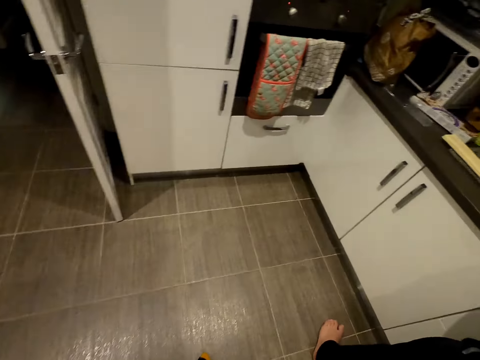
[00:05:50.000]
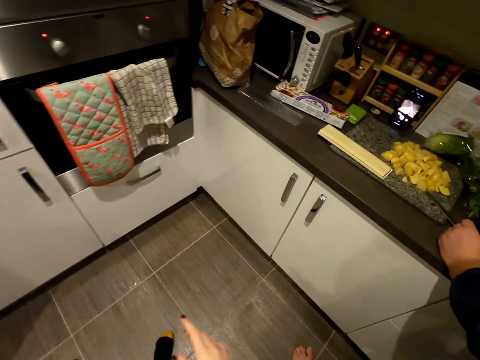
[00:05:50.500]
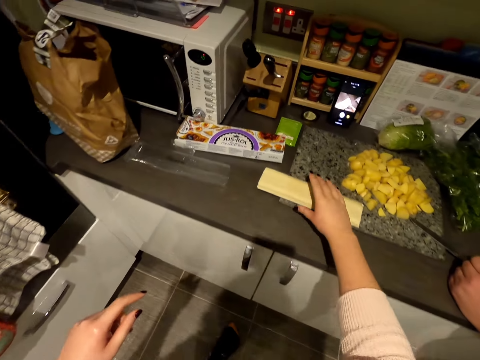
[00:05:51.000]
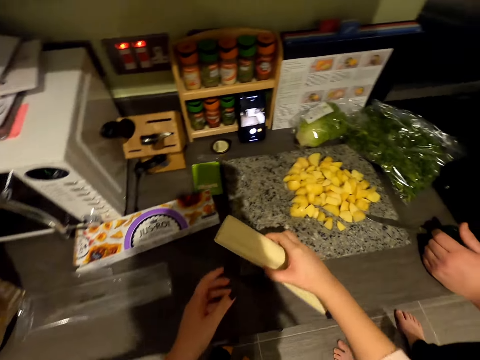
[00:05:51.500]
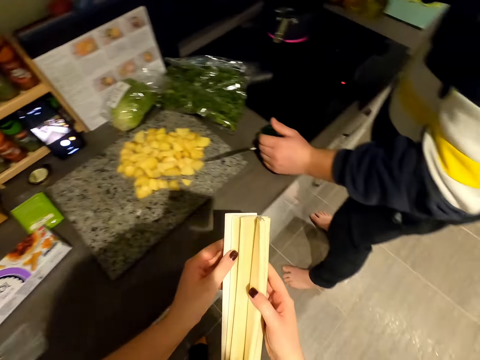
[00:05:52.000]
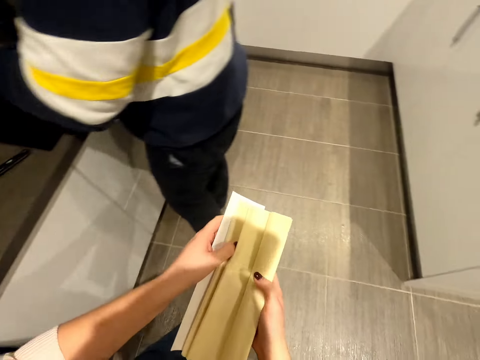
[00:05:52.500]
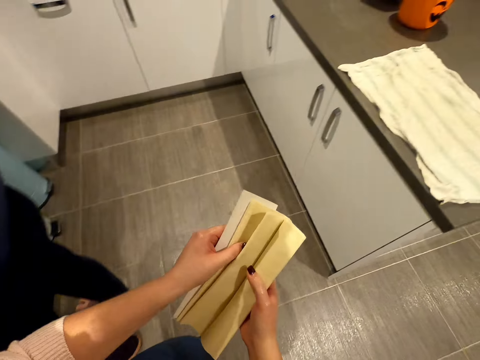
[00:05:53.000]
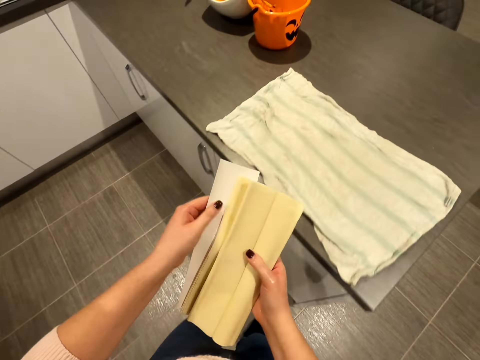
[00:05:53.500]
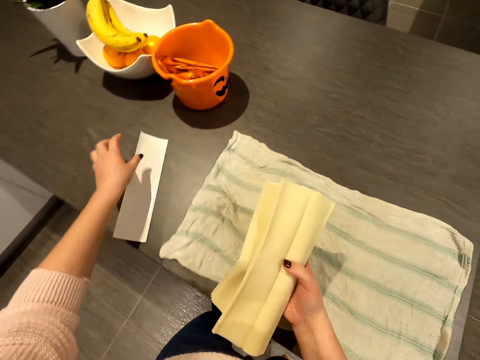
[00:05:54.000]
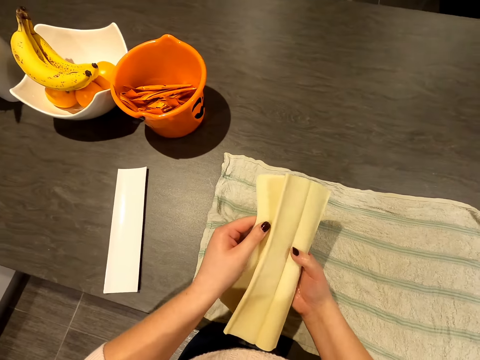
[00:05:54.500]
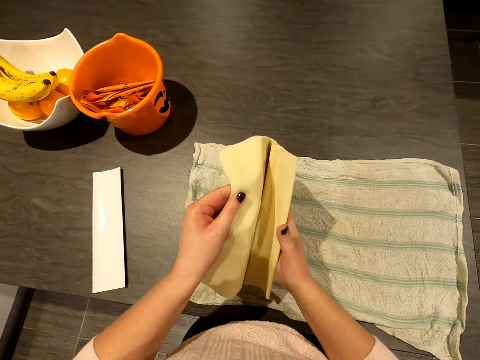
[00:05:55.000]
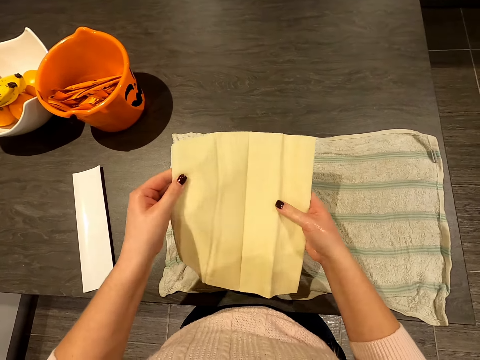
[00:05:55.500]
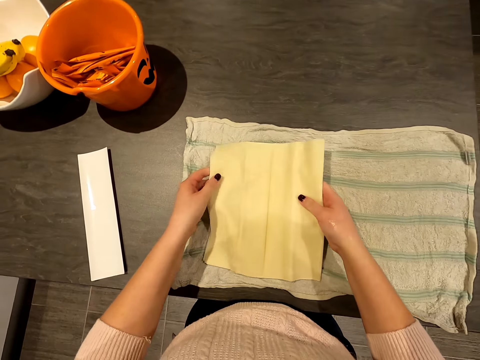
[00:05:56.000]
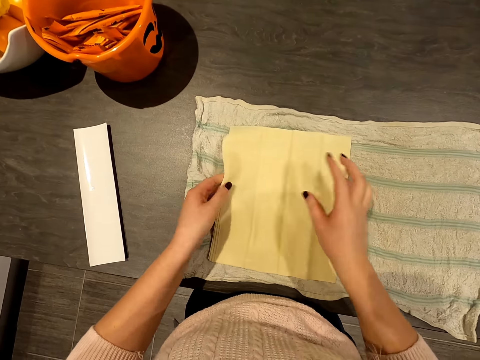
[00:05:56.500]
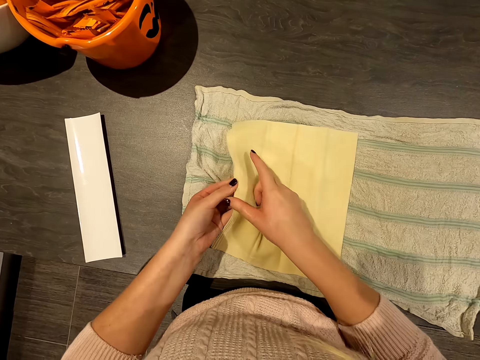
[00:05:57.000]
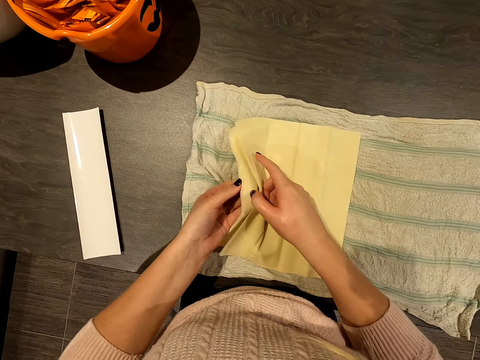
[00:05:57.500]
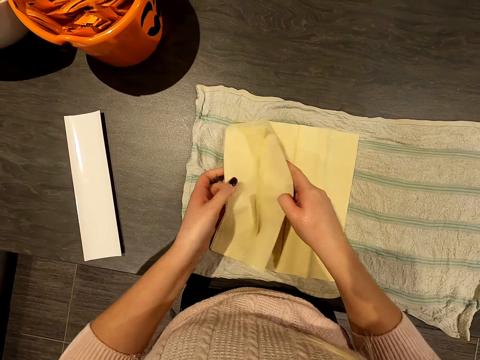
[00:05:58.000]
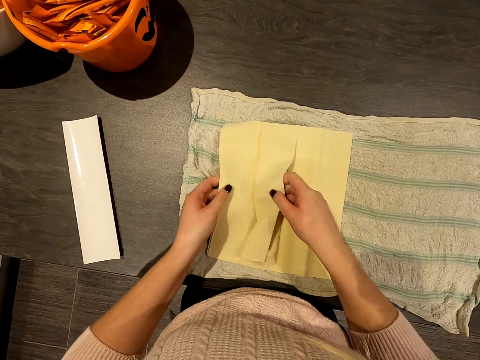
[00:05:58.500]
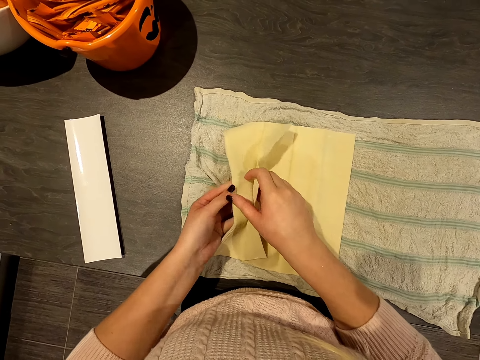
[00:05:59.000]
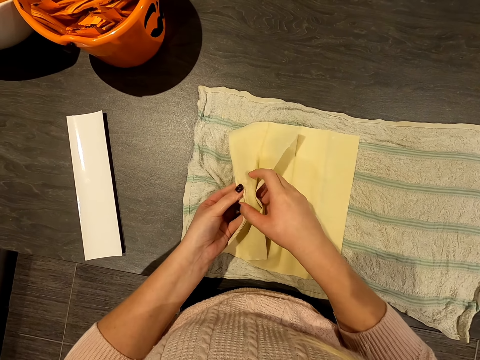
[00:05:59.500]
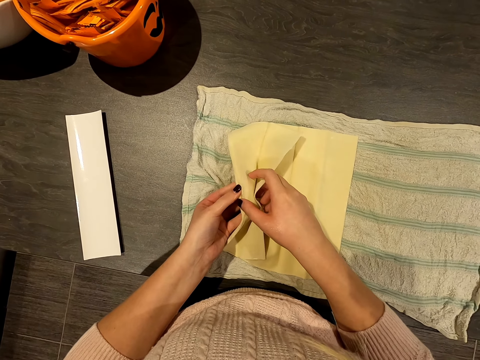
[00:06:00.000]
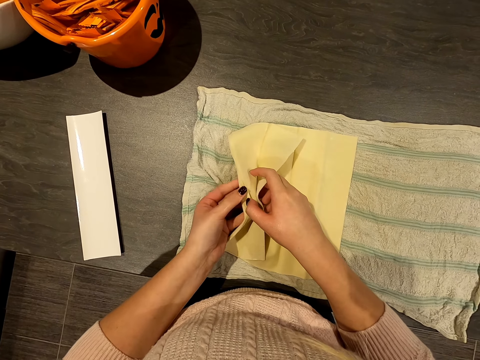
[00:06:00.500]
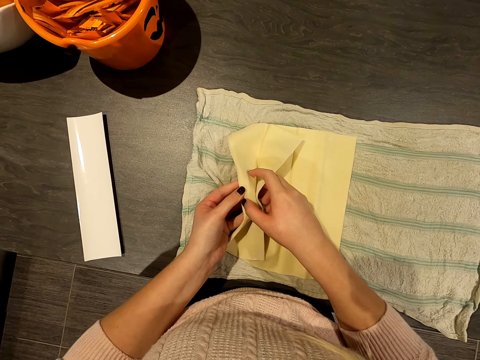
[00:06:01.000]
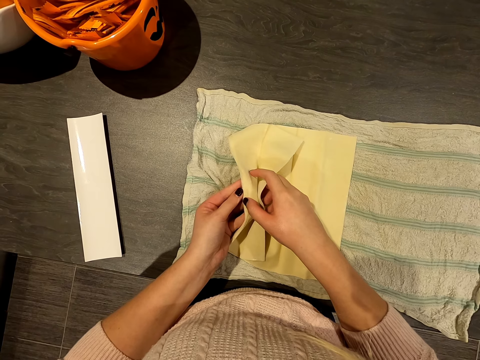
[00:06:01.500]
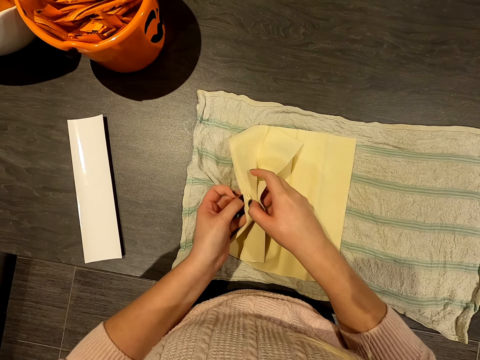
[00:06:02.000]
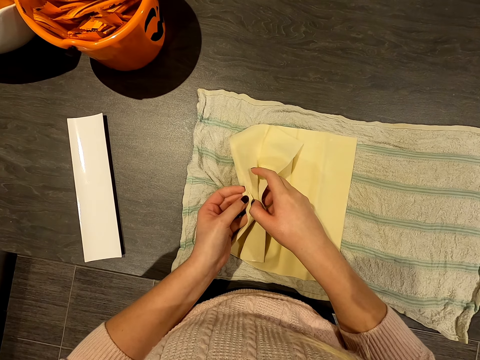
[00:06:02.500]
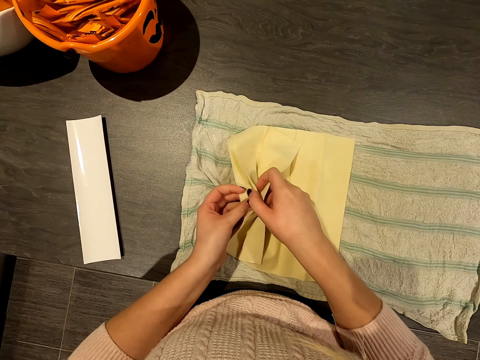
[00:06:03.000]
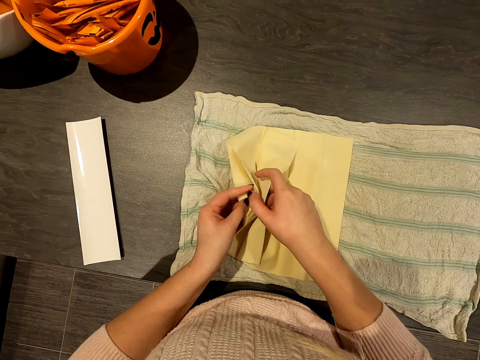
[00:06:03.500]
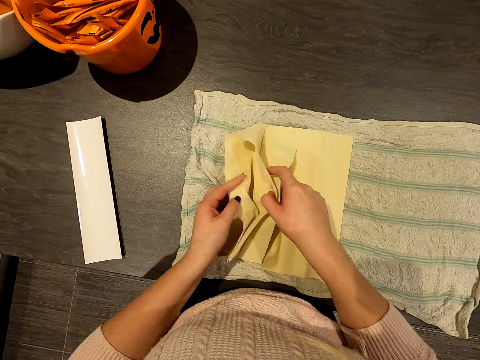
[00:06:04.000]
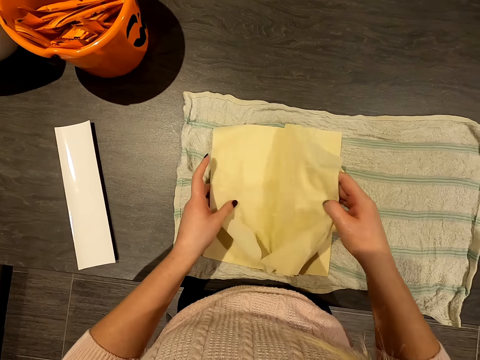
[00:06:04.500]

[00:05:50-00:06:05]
The camera wearer walks around the kitchen. They pick up jusrol. A man cooks food. The camera wearer walks around the kitchen. They place the paper on the table. They spread the jusrol on the towel.

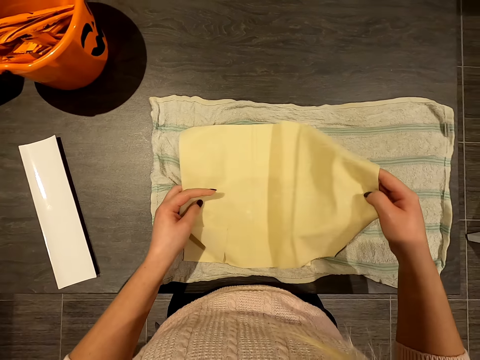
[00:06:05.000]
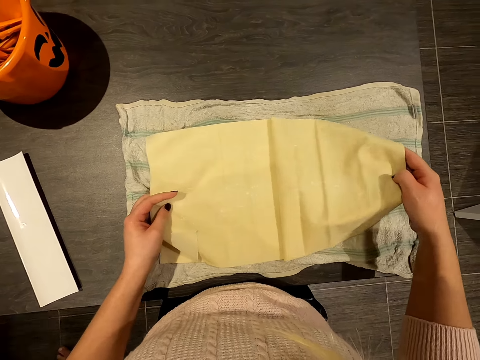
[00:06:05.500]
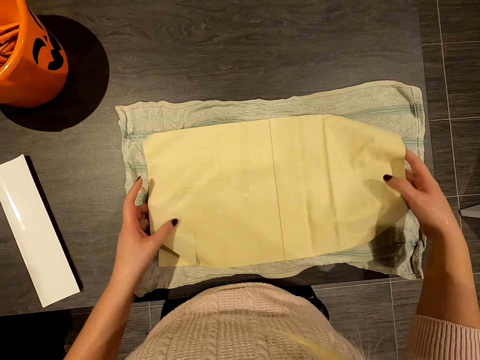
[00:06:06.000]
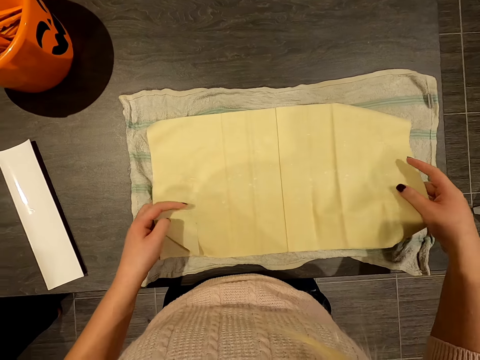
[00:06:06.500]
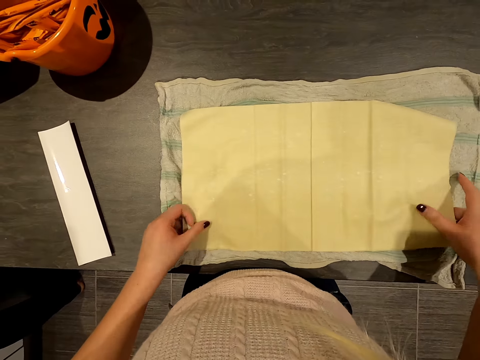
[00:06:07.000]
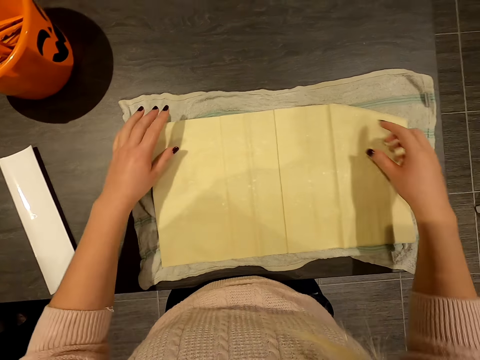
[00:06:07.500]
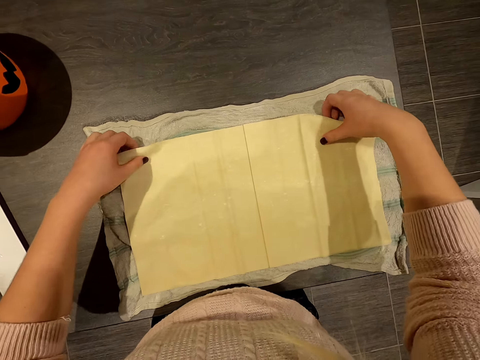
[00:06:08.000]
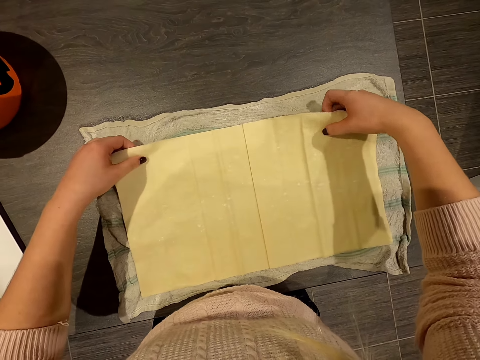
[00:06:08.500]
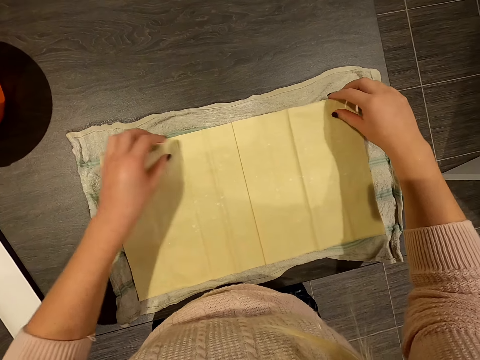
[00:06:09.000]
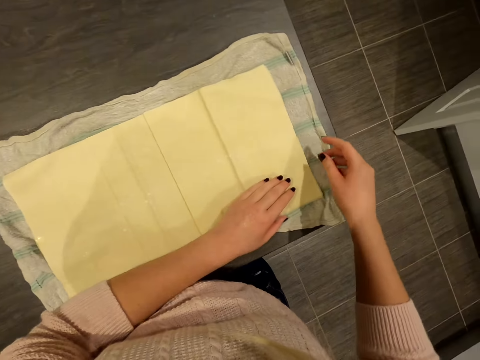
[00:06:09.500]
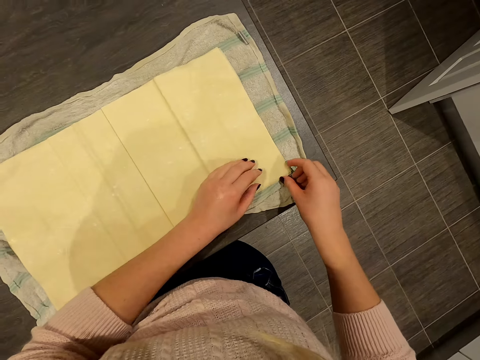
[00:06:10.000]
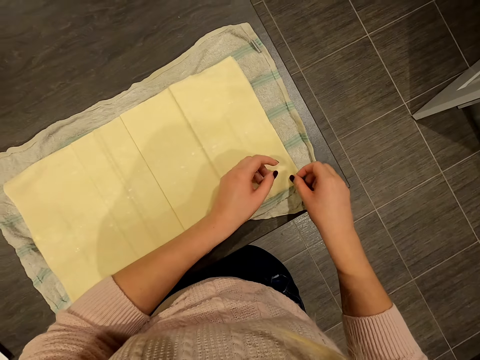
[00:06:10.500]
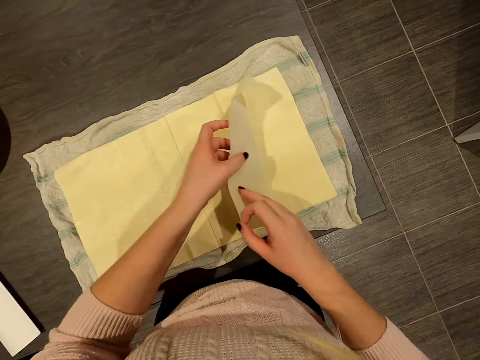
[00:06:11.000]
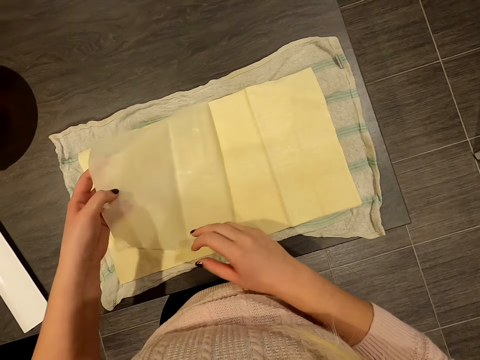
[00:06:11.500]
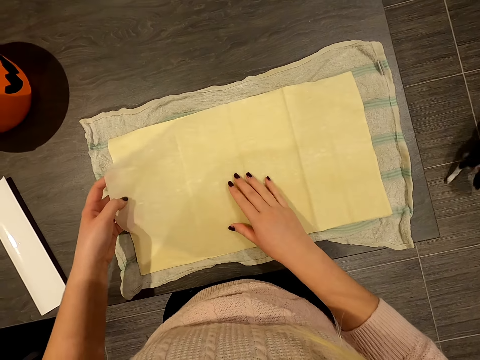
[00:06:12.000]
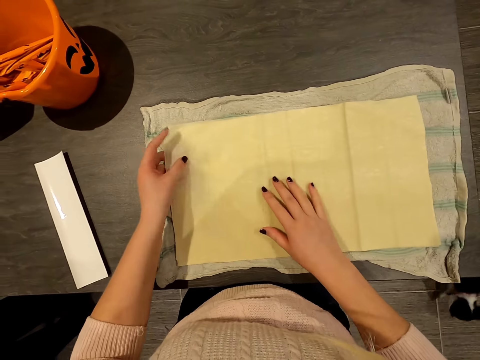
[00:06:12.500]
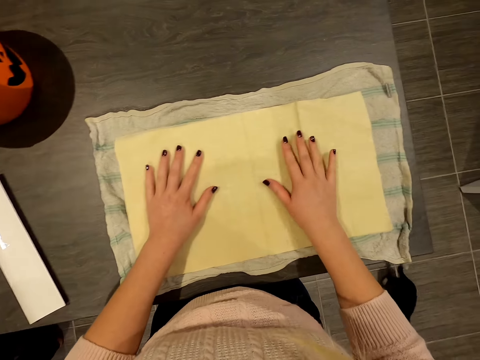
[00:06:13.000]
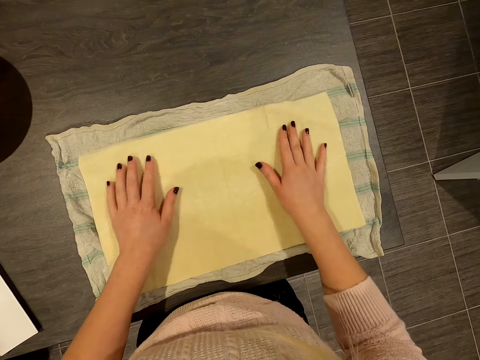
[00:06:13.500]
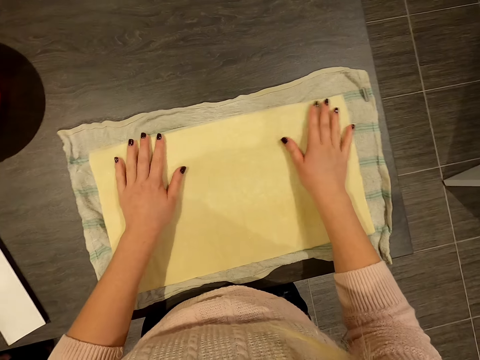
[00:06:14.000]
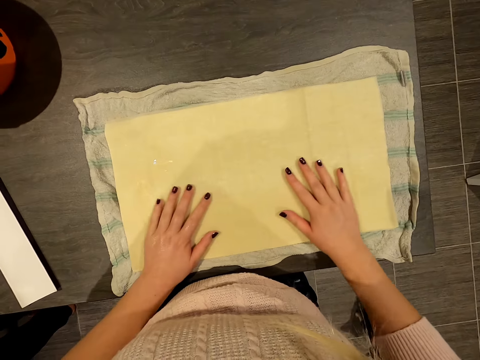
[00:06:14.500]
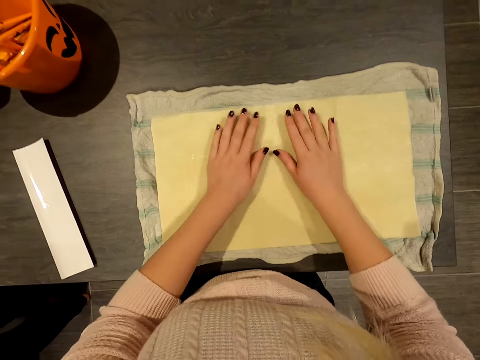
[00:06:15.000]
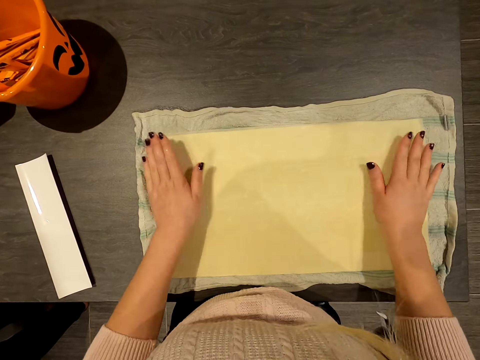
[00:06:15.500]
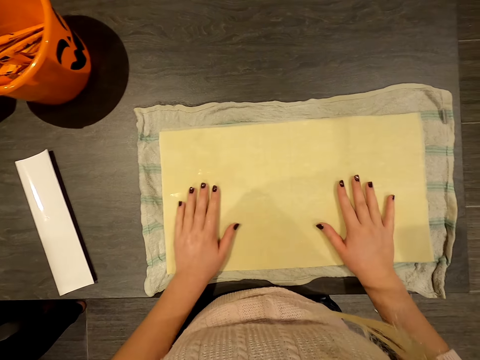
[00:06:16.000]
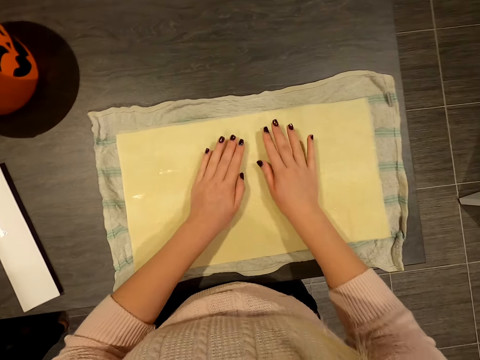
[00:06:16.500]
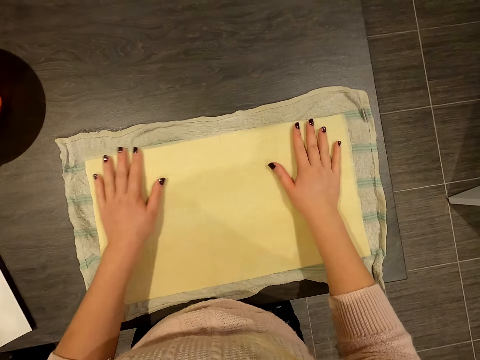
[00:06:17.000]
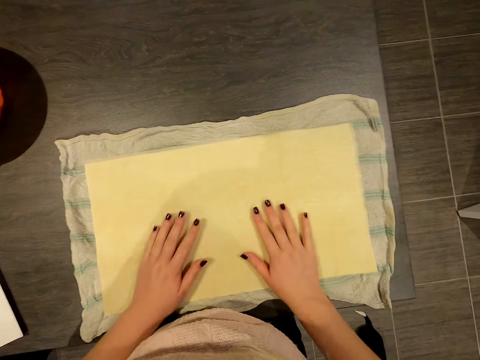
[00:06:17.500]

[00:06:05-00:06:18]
The camera wearer adjusts the jusrol on the towel. They spread the jusrol. They adjust the jusrol on the towel.
